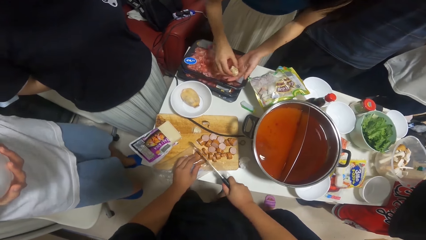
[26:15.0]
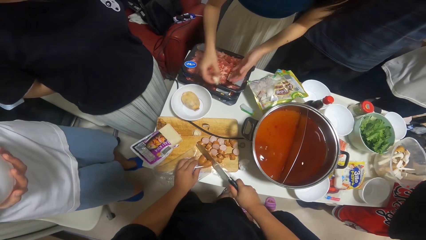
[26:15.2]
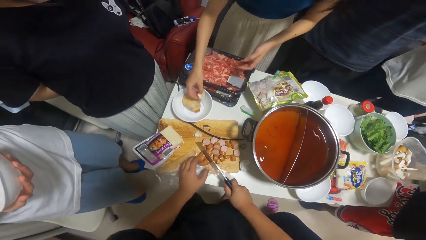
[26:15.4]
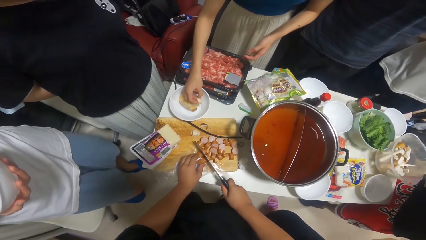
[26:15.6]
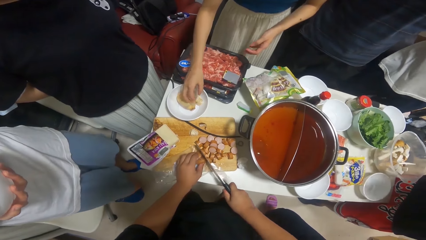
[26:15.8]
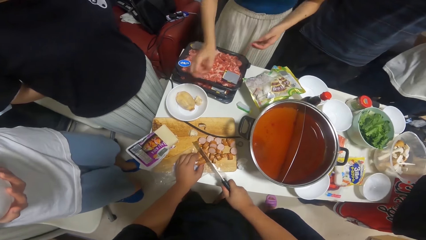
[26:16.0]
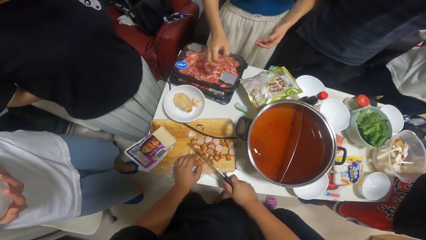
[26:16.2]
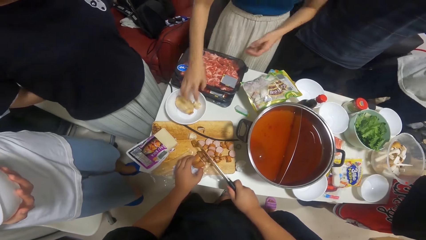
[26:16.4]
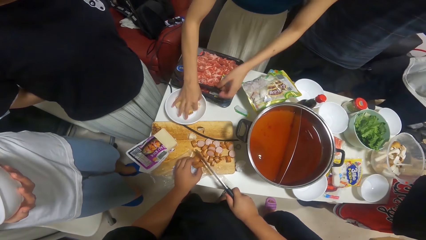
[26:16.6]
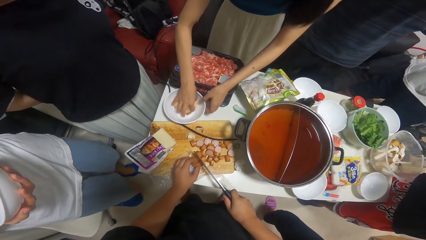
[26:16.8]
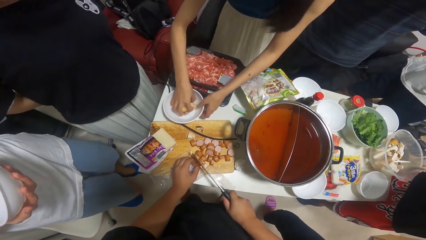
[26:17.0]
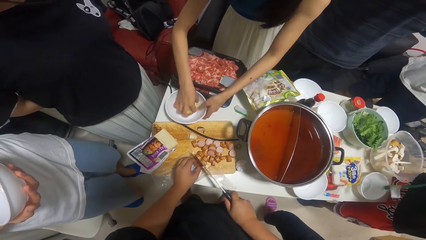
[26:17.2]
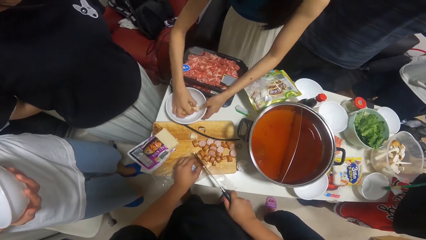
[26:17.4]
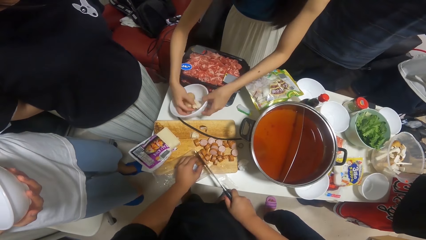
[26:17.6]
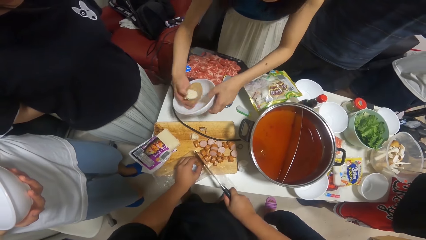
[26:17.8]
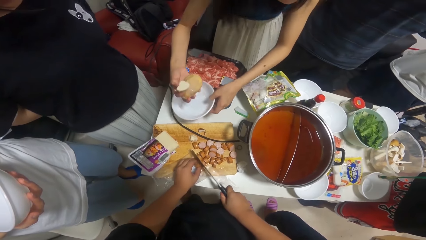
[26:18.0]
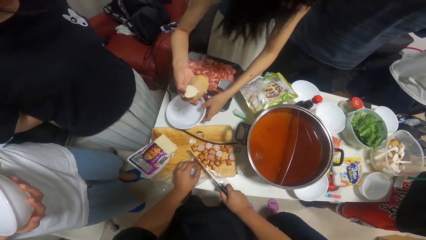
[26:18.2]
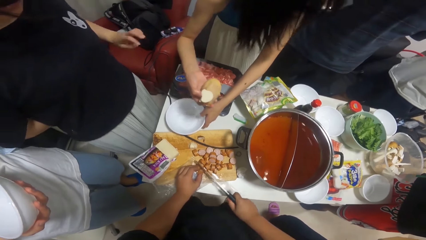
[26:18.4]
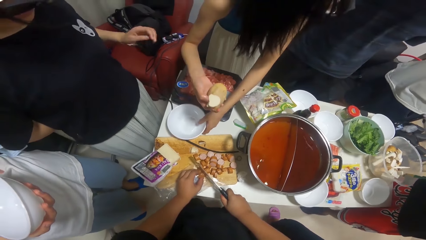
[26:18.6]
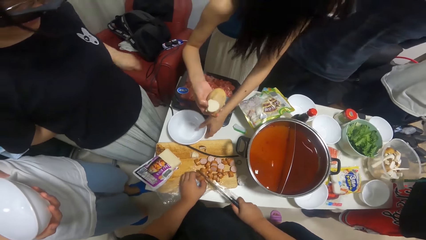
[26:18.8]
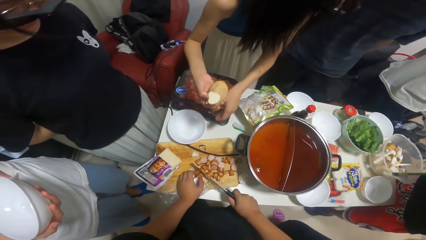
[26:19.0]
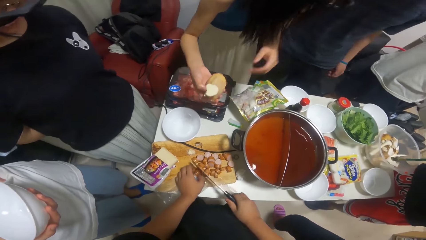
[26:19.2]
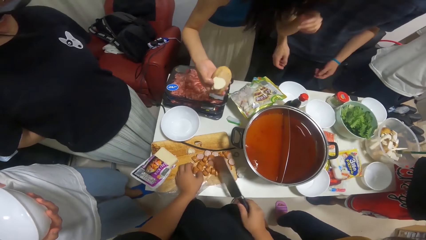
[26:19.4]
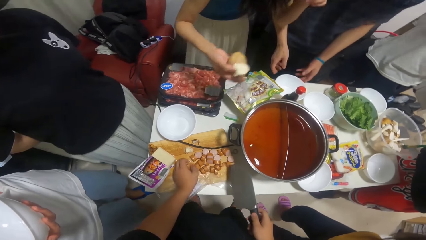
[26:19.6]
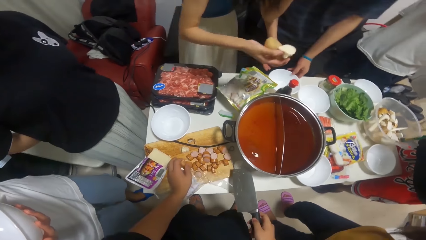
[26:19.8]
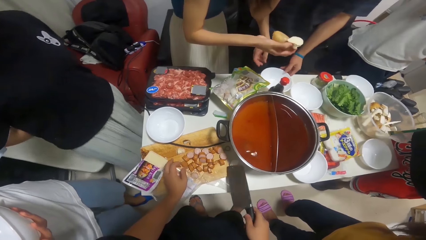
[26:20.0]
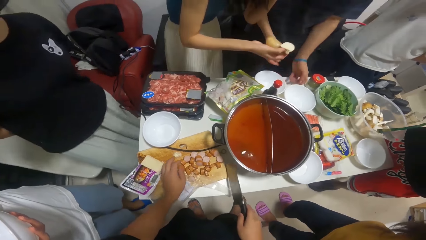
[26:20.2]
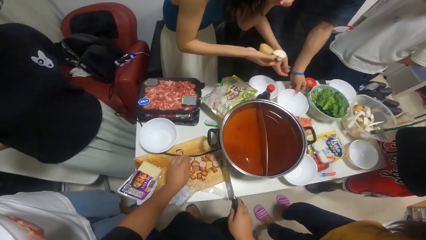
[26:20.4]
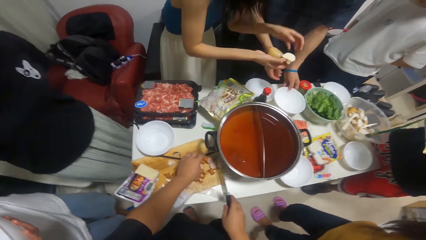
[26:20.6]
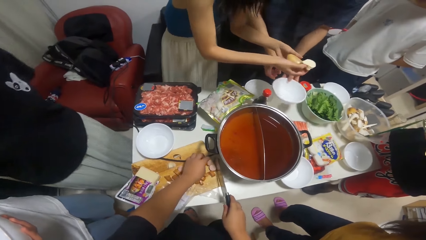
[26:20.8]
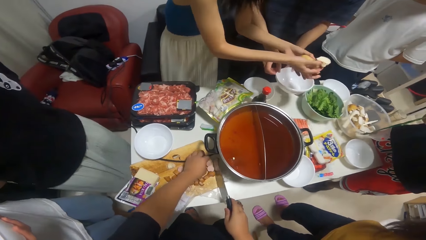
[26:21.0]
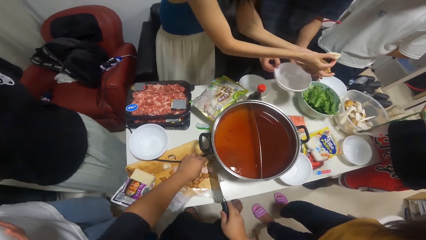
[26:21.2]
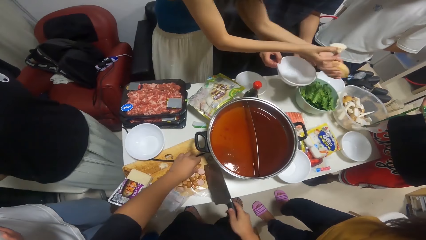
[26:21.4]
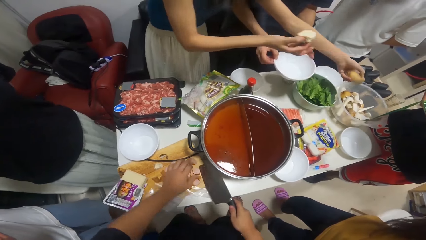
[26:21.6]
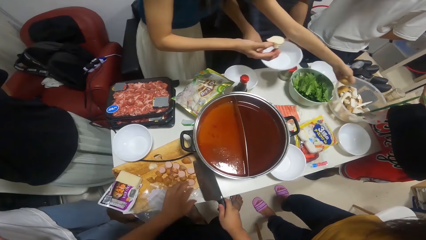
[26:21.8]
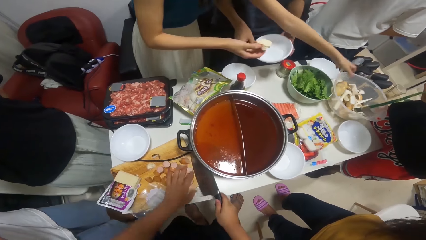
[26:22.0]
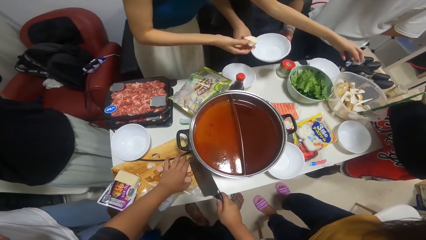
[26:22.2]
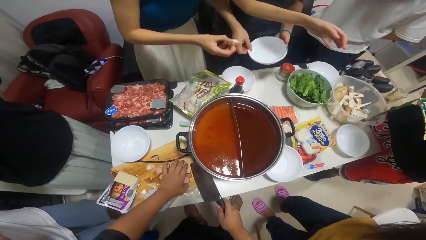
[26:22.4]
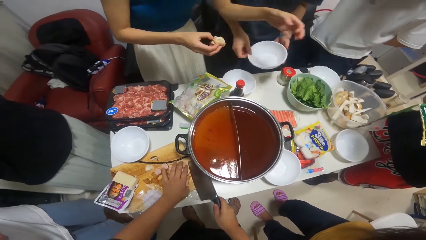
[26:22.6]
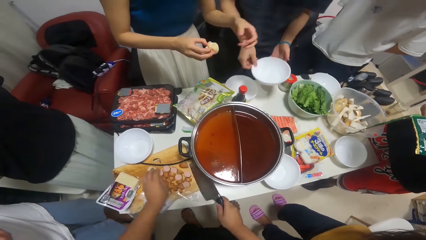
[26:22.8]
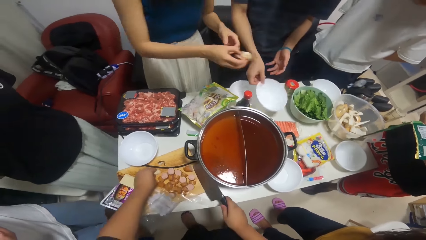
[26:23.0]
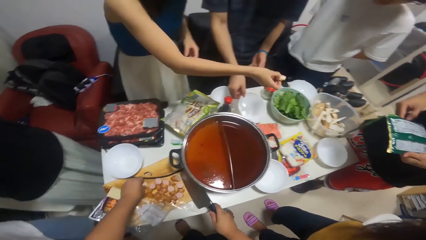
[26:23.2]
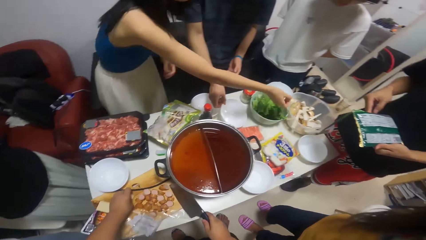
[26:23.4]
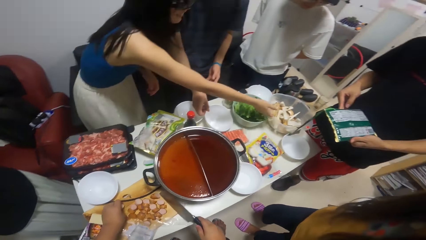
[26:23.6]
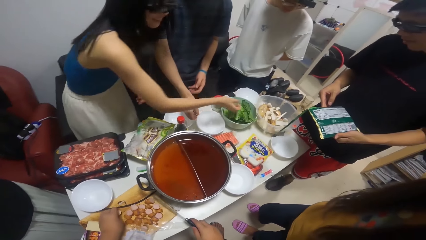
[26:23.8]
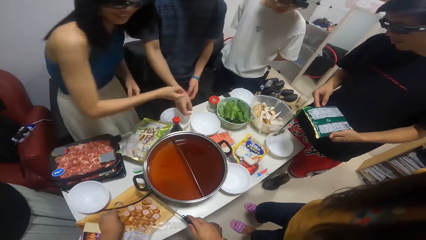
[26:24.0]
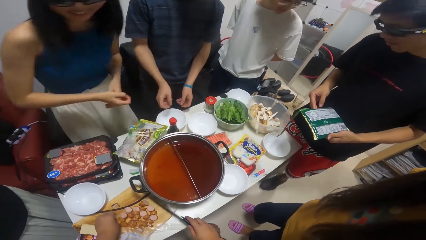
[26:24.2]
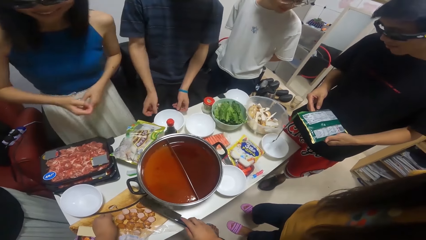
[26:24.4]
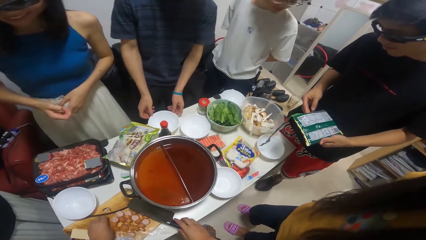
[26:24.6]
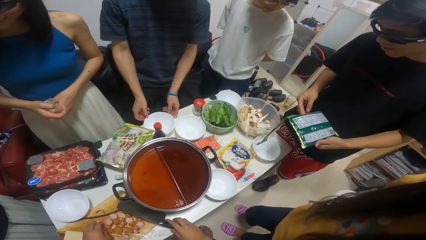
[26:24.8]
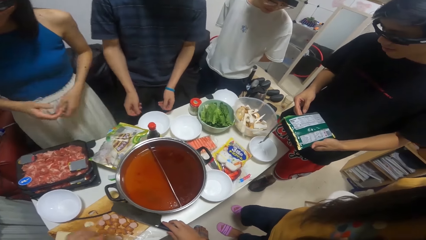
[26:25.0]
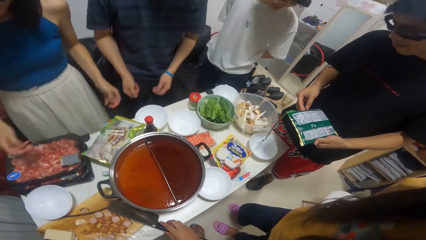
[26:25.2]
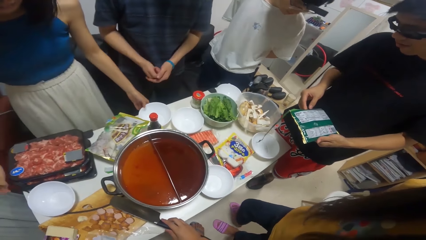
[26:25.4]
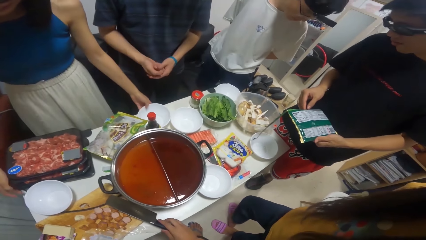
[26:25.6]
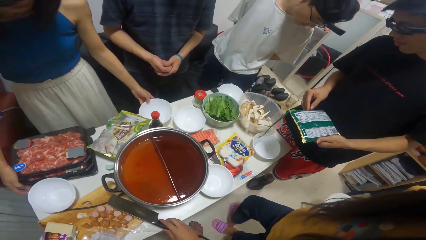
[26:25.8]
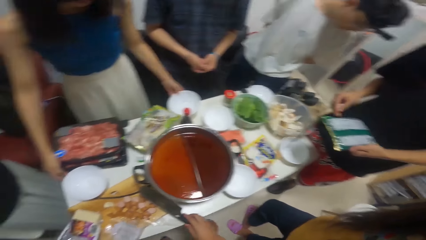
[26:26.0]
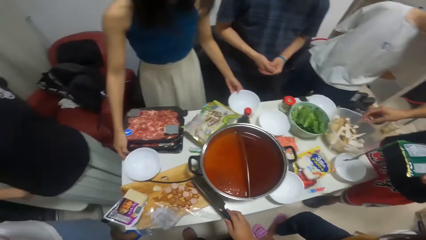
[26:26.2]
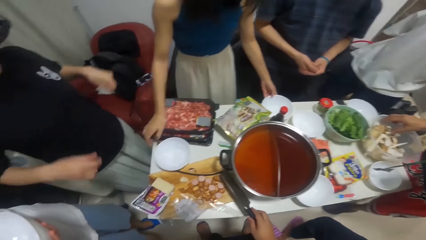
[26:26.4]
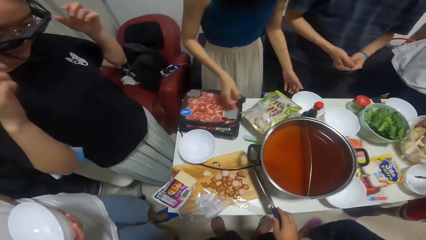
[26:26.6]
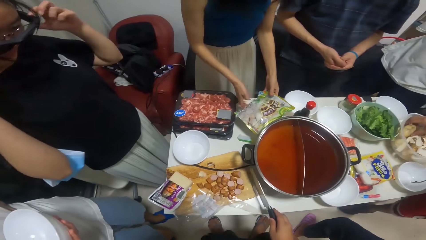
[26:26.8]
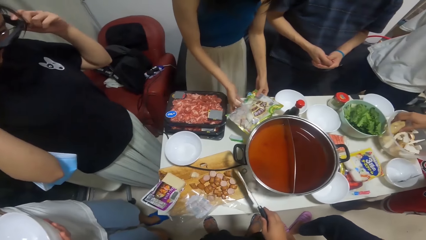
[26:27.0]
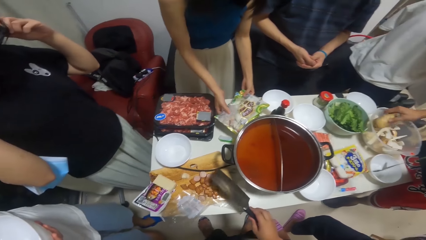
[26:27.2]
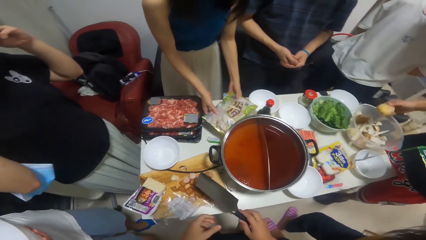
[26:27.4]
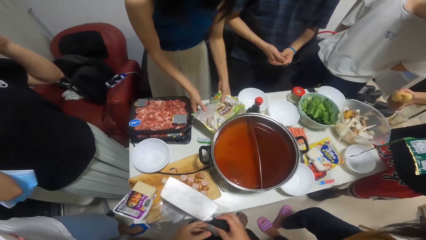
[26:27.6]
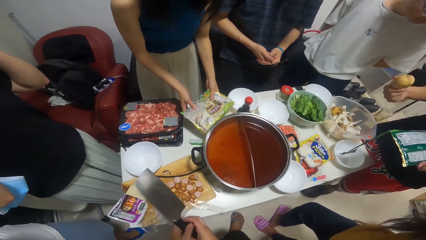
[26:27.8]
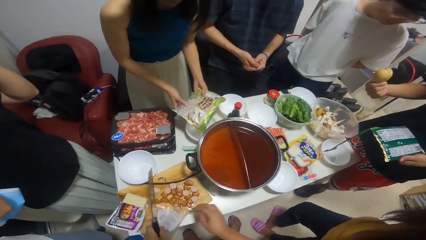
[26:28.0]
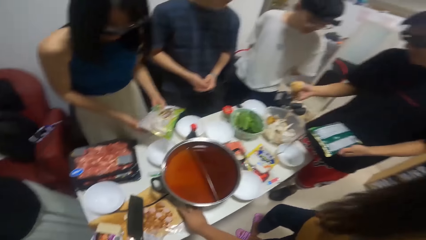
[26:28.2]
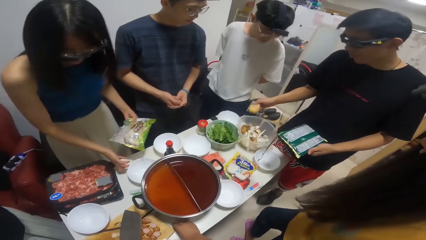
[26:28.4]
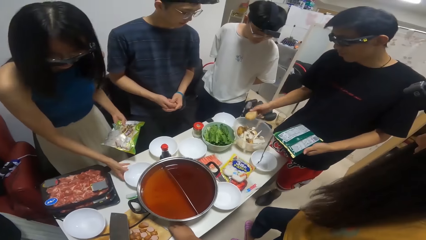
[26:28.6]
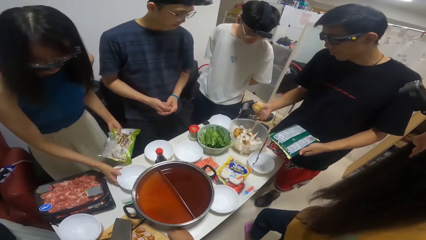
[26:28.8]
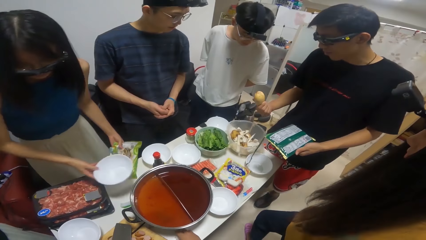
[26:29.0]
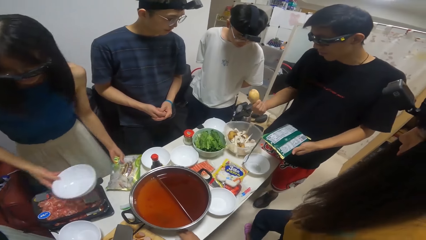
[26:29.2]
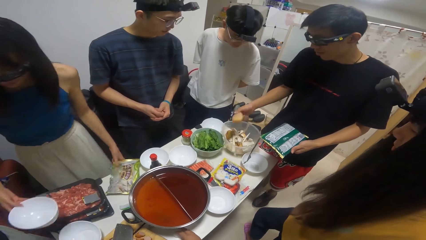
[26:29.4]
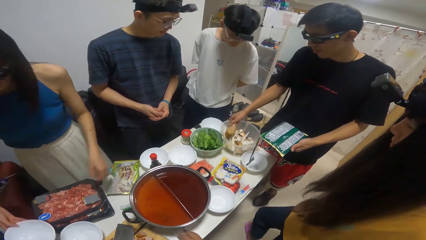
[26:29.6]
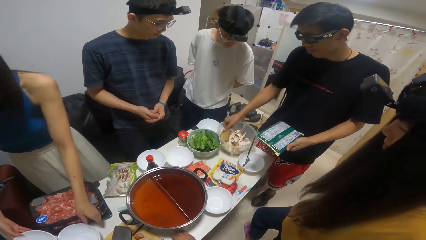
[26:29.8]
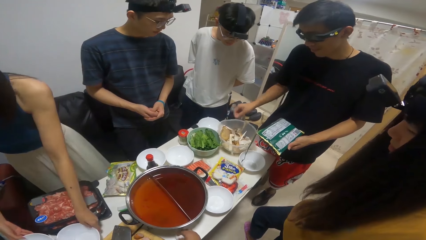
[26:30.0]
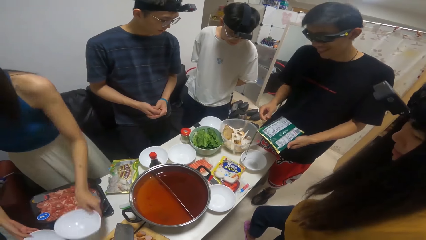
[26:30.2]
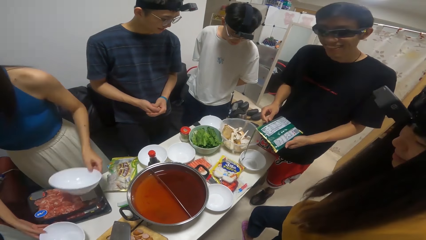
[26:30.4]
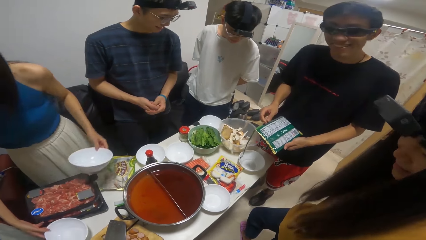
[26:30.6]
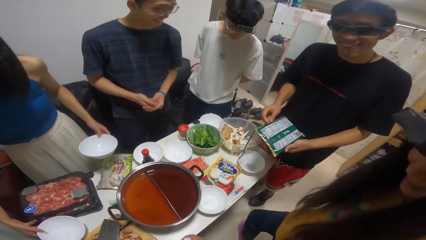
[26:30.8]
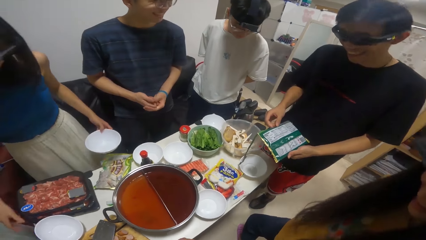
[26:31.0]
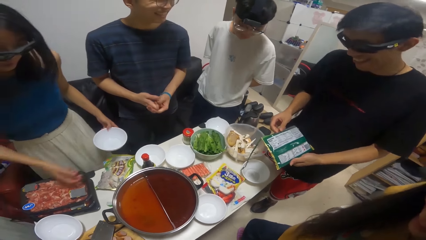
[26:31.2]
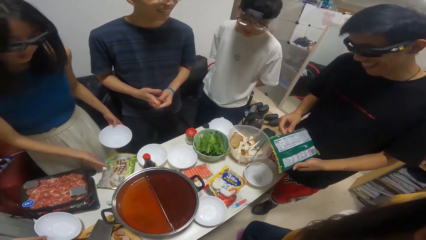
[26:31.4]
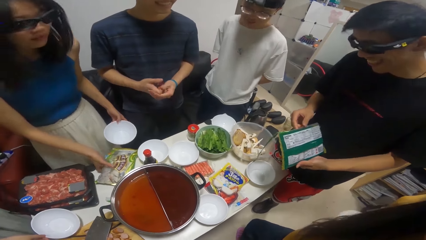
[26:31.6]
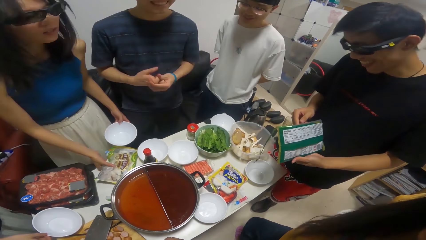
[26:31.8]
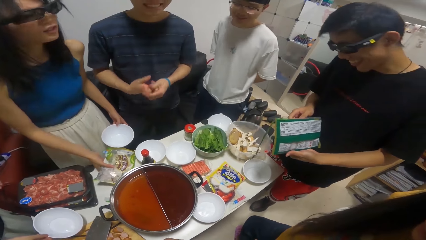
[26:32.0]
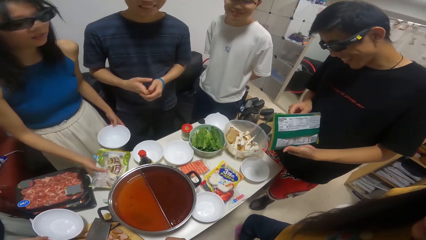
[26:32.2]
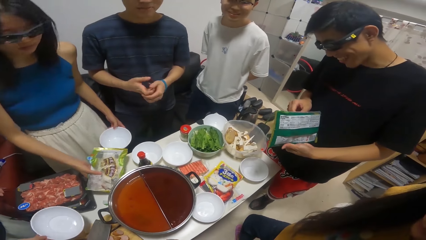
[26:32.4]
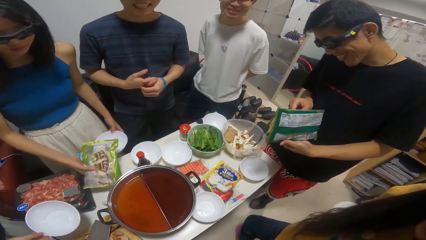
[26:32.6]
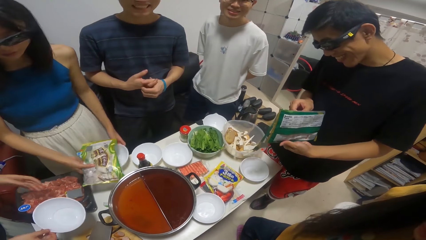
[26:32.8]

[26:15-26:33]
The woman drops the potato inside the plate in her hand. She picks the potatoes in the plate on the table with her right hand. A man opens the sachet of seasoning with his hands. The woman drops the potato inside the plate on the table with her hands. The camera wearer looks around. The man picks a potato from a bowl on the table with his right hand. Another woman raises her hand up. The first woman touches the plate on the table with her left hand. She lifts the pack of seasoning on the table with her hands. The other woman adjusts the camera. The man drops the potato inside the bowl on the table with his right hand.
